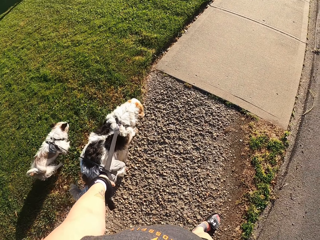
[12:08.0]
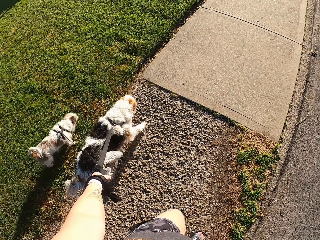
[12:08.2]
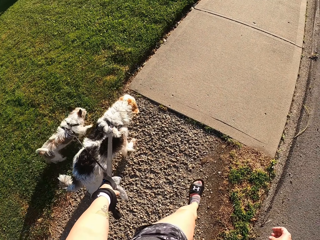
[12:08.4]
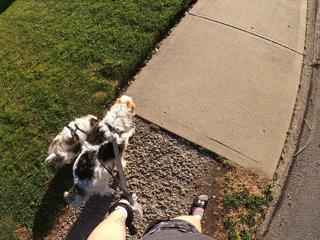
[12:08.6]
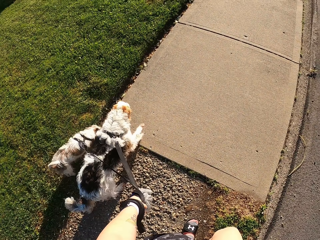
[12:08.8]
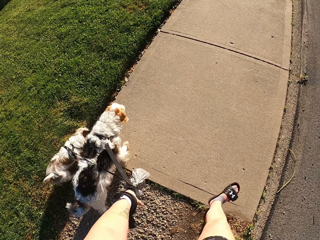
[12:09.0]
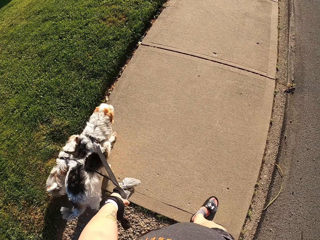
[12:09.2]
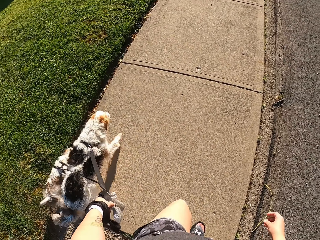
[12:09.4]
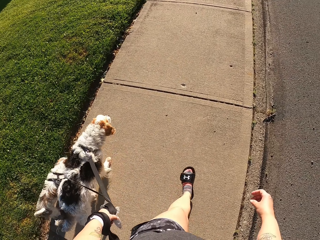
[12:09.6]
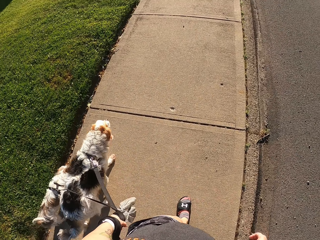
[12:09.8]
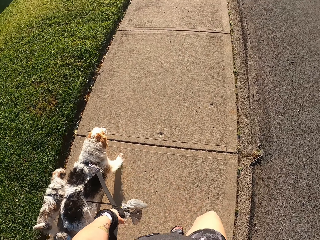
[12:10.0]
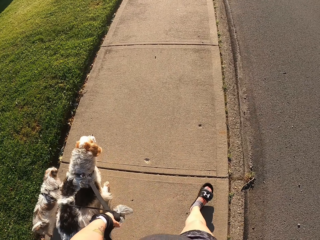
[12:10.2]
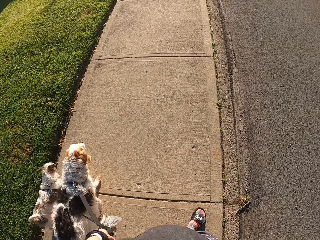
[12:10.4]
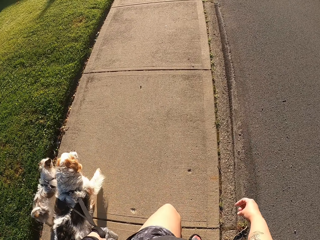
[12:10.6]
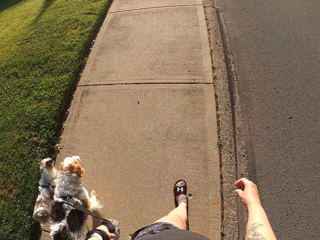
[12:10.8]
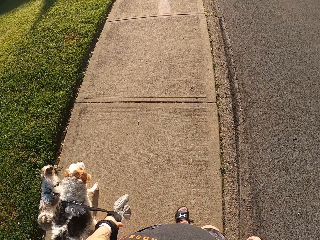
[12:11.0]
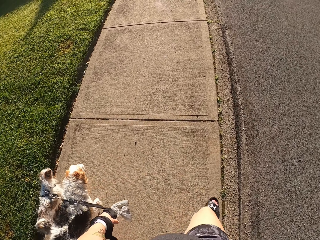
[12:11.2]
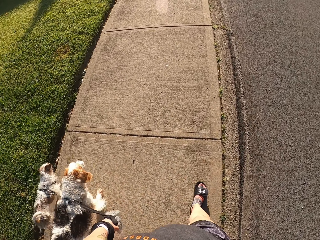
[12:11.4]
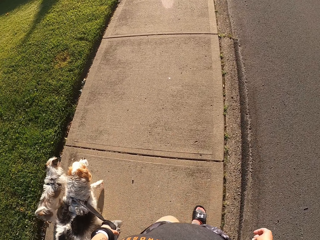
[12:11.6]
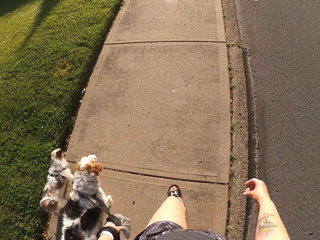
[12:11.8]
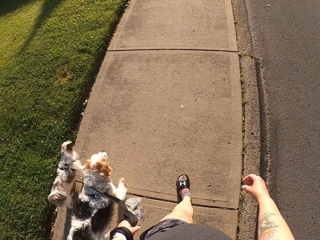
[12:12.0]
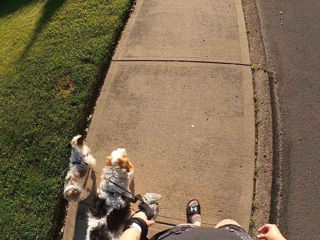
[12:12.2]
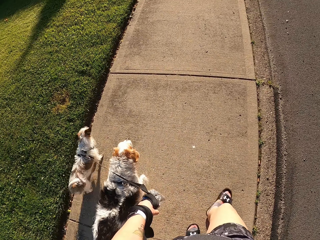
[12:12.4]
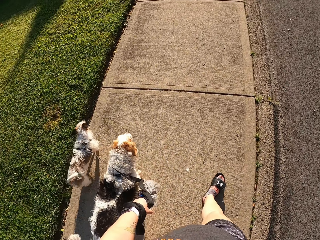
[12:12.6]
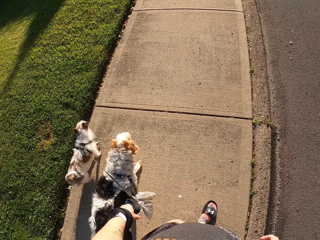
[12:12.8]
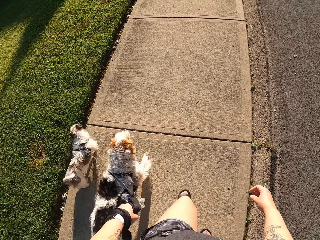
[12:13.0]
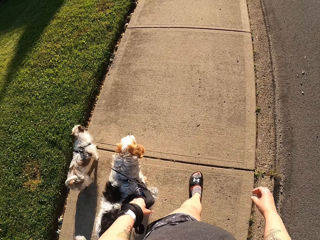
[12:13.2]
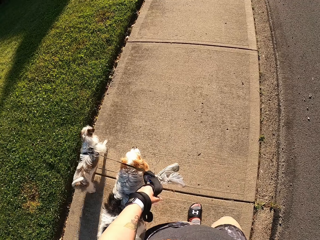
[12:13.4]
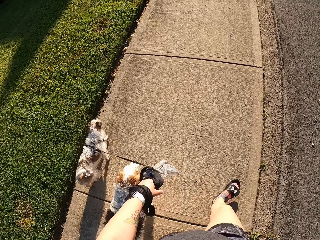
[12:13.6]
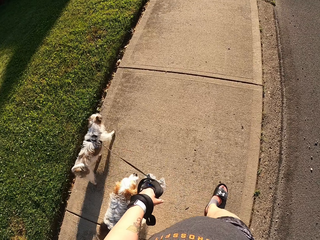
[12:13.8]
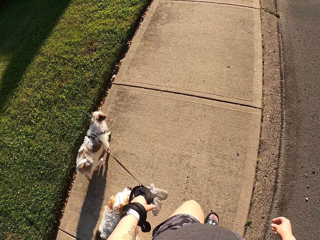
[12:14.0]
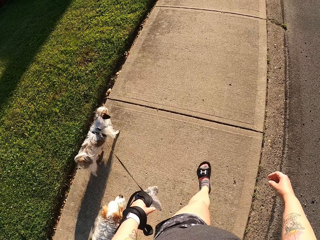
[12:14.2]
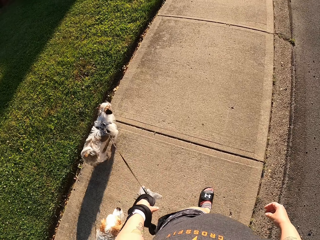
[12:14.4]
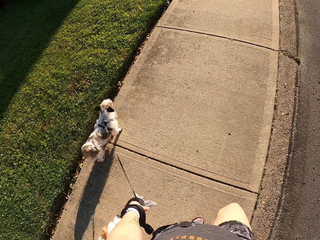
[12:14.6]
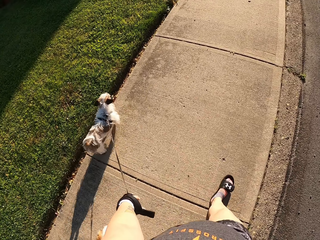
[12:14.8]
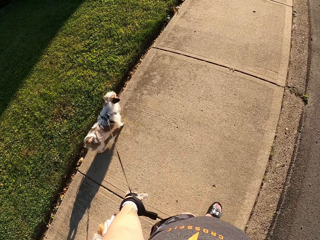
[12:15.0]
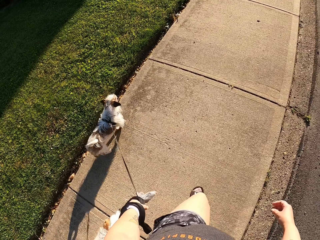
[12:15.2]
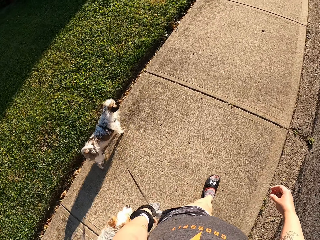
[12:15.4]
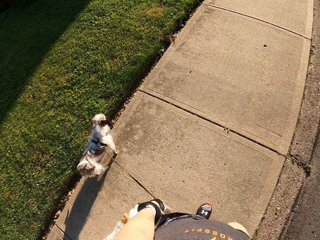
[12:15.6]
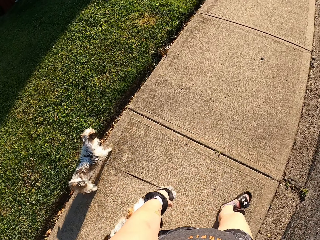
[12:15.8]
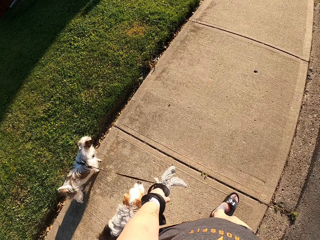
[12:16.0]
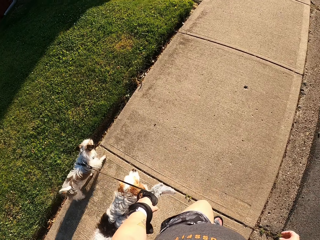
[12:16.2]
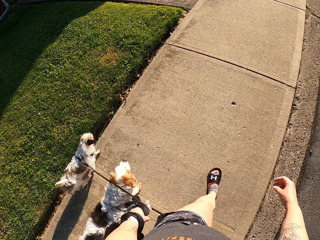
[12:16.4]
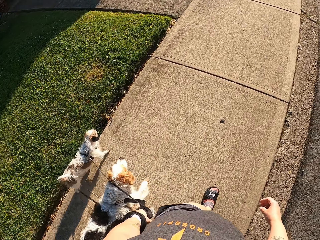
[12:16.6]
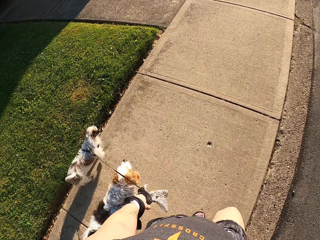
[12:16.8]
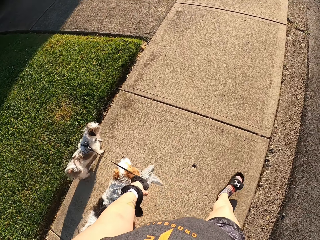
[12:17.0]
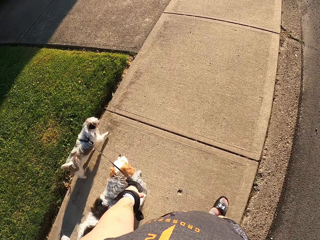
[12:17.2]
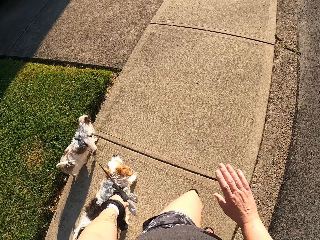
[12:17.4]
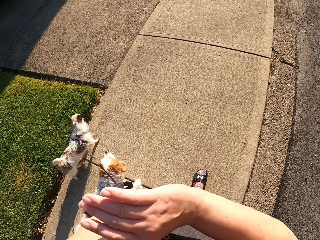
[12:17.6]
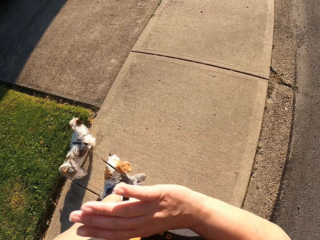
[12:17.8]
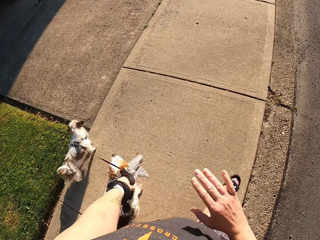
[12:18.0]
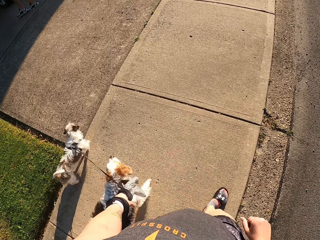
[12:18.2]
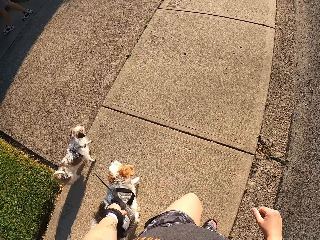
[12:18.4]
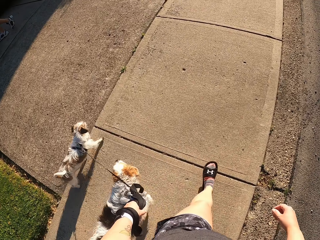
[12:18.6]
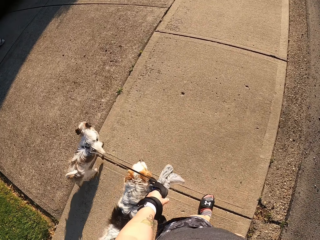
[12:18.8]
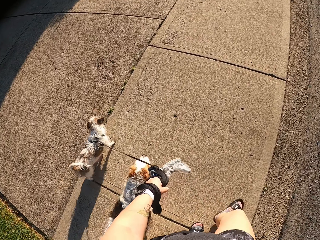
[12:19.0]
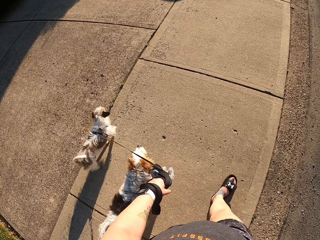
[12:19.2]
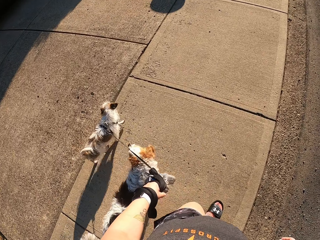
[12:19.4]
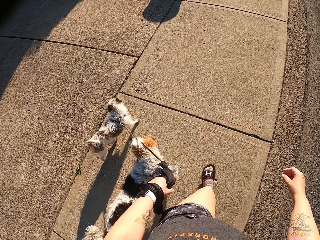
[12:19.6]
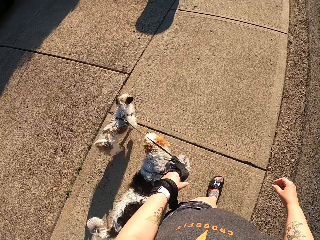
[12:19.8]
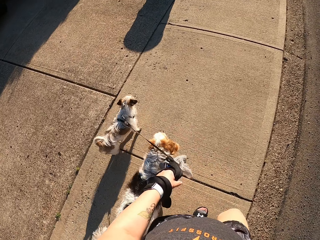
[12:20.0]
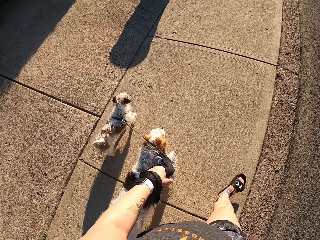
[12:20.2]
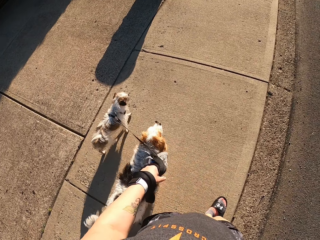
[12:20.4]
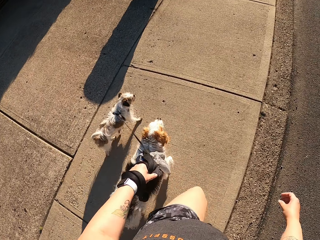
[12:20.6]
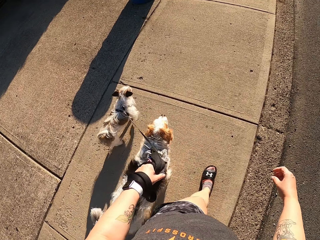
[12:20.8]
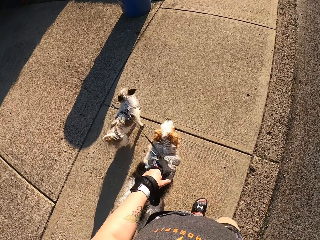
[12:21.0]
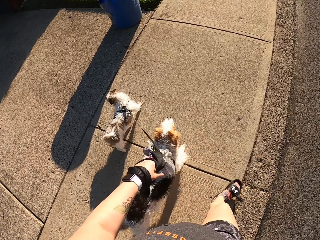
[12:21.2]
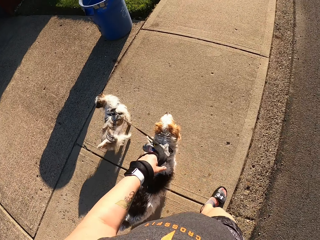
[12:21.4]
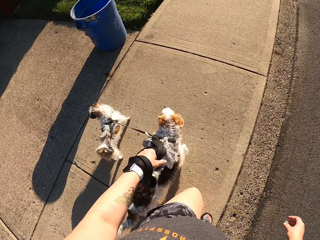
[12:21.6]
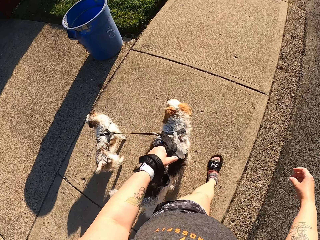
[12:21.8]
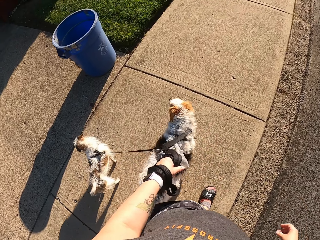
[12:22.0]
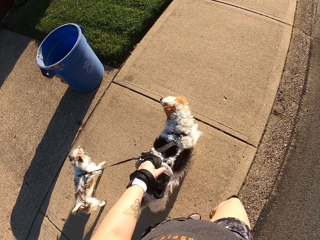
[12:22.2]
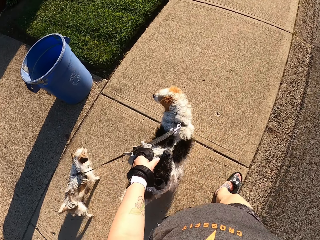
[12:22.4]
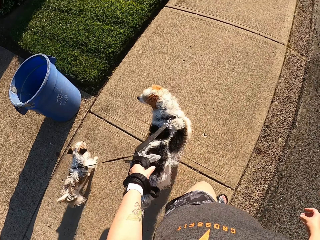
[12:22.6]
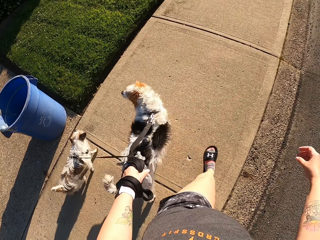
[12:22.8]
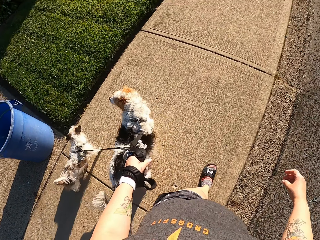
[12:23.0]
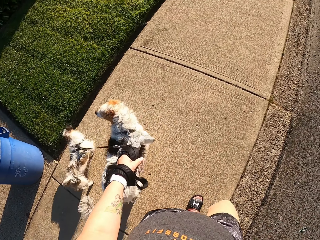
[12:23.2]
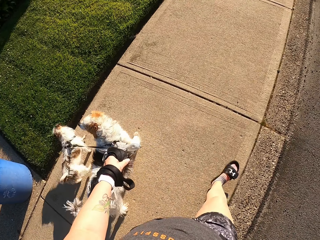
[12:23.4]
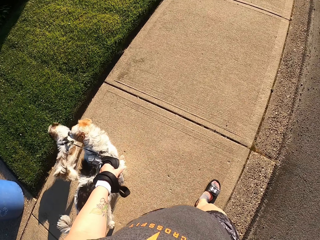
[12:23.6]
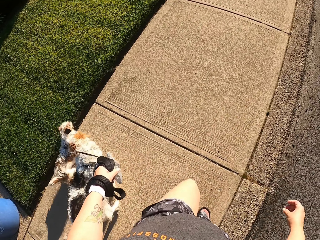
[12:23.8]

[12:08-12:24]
The camera wearer waves a hand. They walk the dogs on the sidewalk.

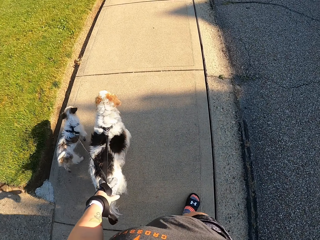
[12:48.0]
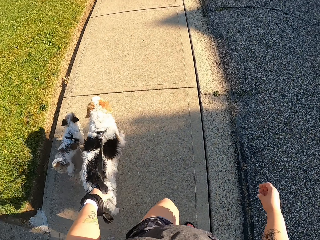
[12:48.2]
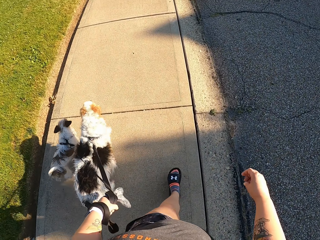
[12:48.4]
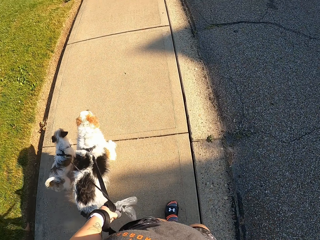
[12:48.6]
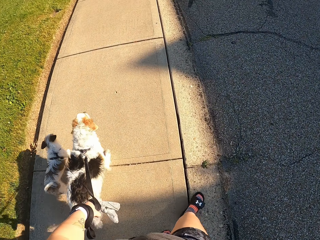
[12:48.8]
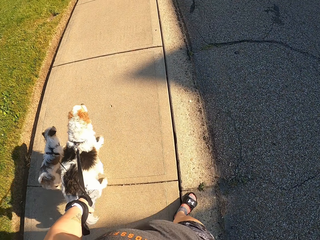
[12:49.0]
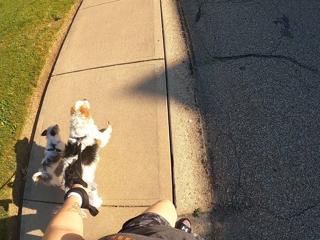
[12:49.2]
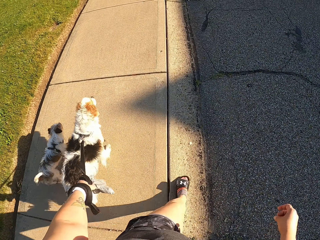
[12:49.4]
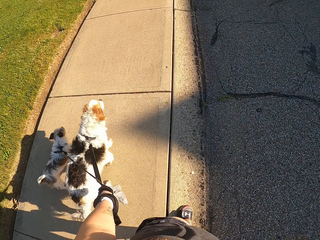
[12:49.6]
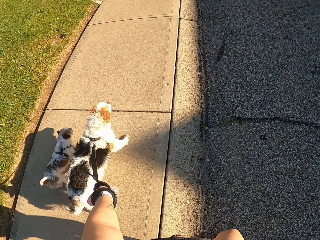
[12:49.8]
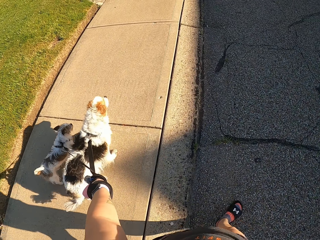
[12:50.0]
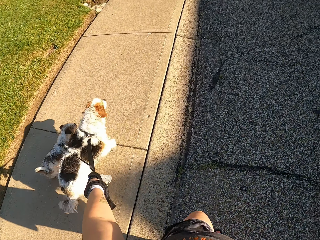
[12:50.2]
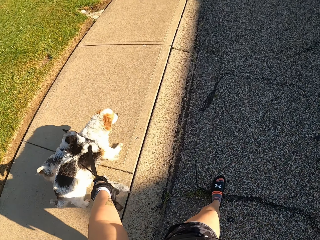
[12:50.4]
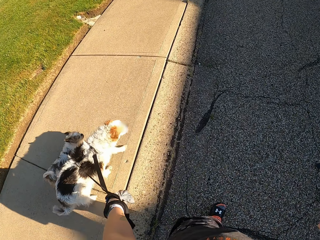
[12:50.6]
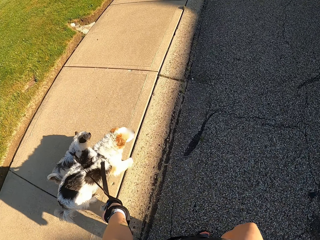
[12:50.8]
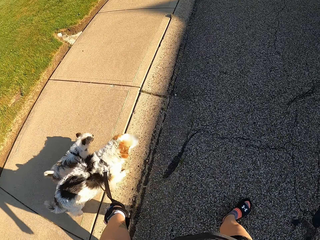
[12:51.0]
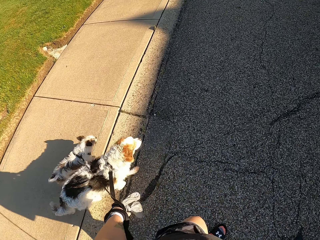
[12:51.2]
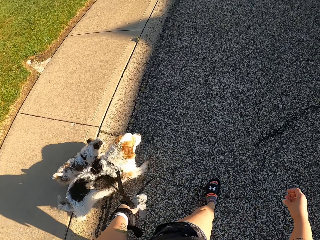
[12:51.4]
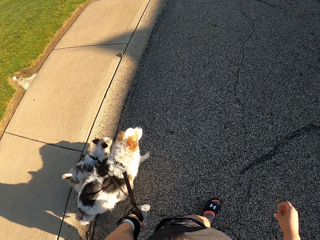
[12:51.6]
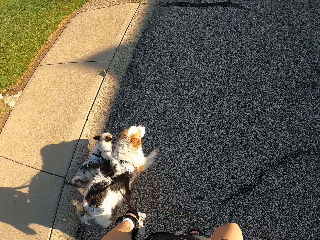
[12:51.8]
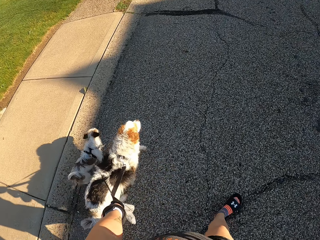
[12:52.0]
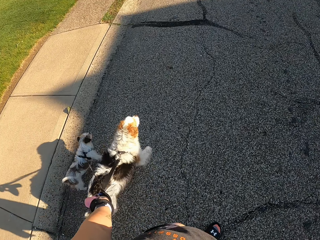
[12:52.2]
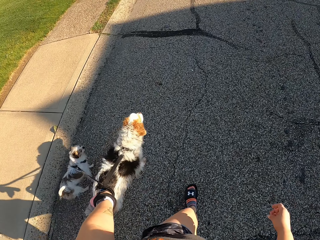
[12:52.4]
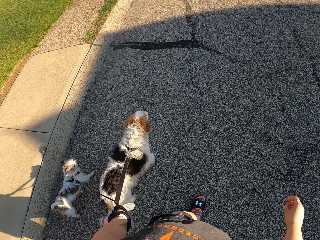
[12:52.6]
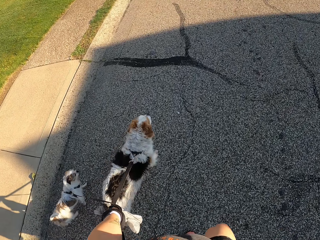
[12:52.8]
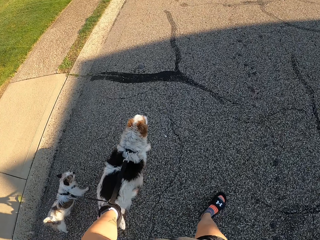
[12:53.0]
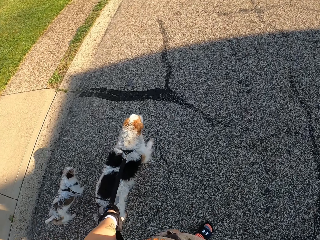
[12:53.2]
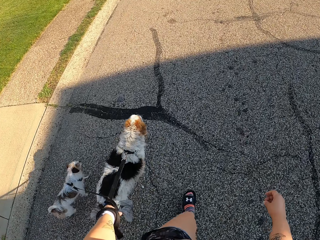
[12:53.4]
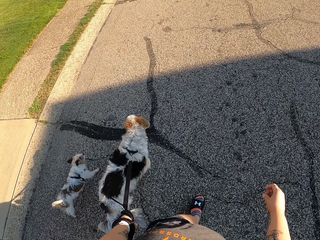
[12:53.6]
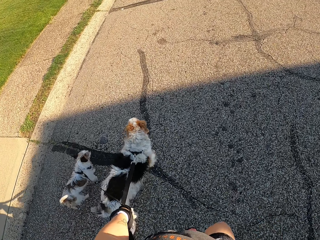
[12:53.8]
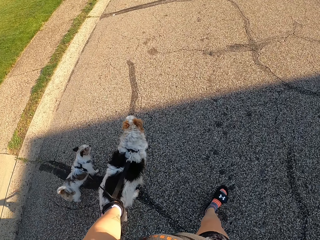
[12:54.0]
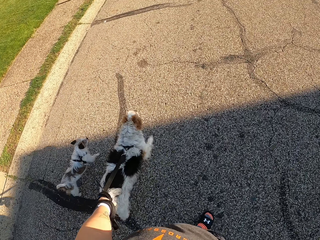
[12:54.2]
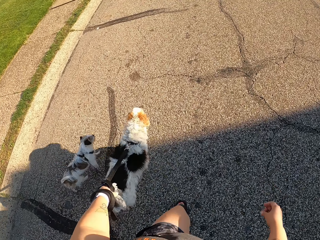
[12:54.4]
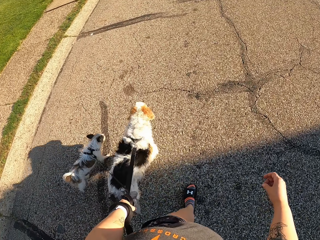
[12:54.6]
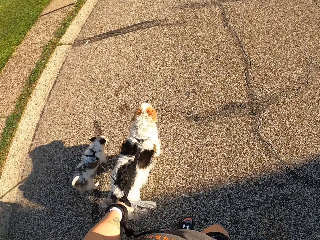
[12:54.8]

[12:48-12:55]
The camera wearer walks the dogs on the roadside.
